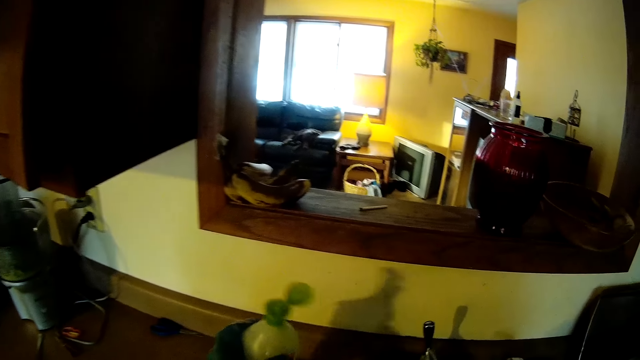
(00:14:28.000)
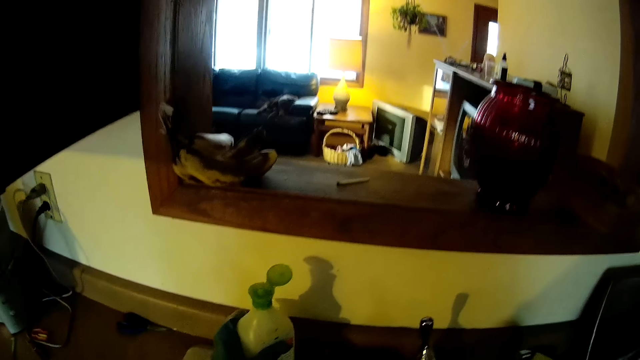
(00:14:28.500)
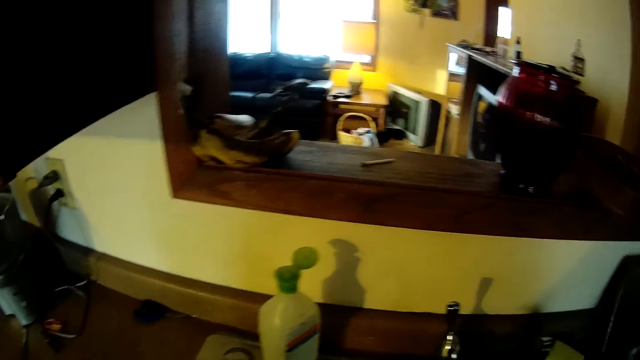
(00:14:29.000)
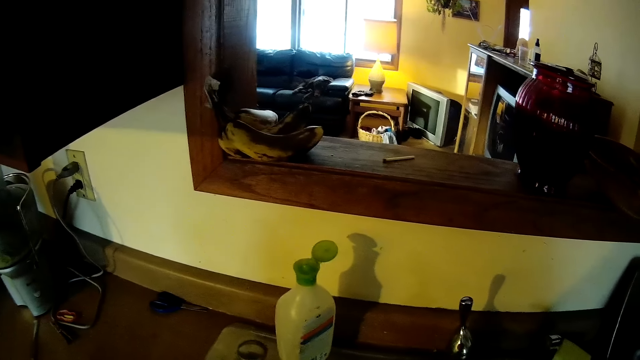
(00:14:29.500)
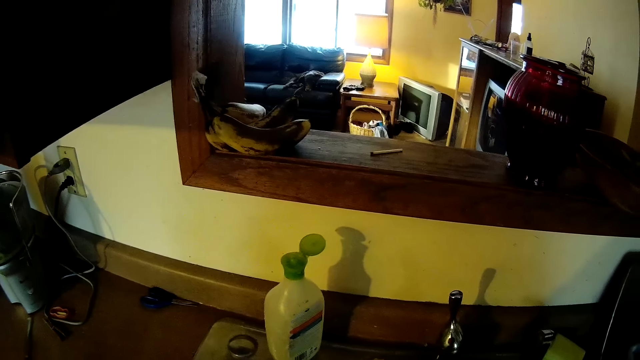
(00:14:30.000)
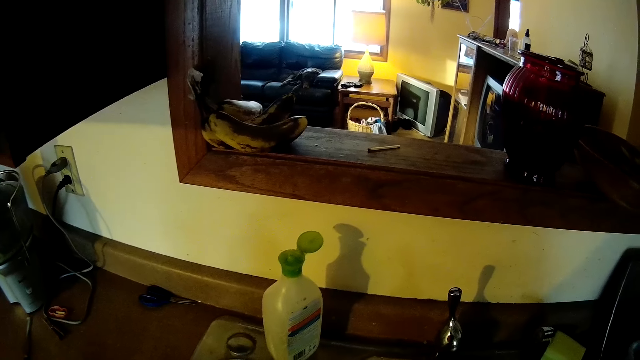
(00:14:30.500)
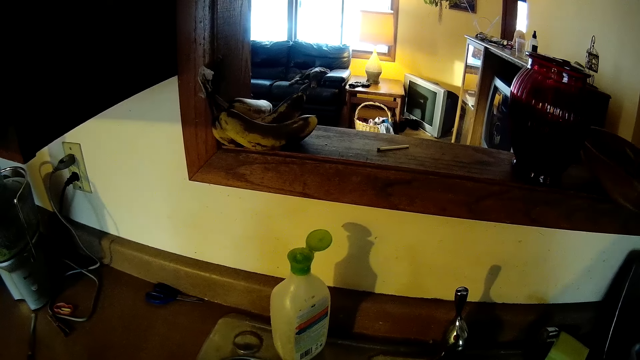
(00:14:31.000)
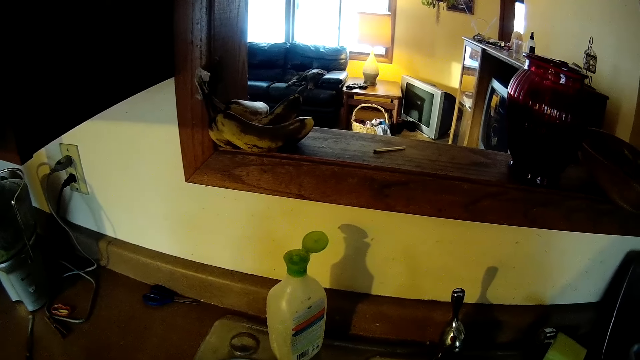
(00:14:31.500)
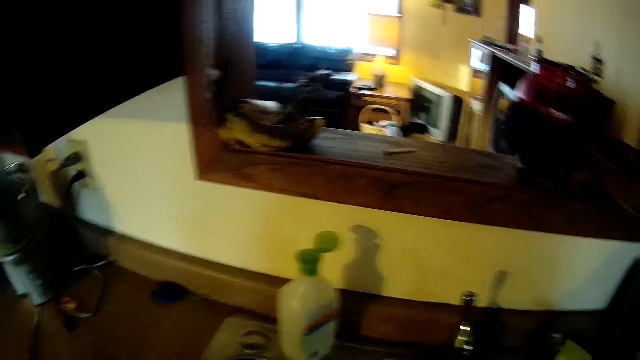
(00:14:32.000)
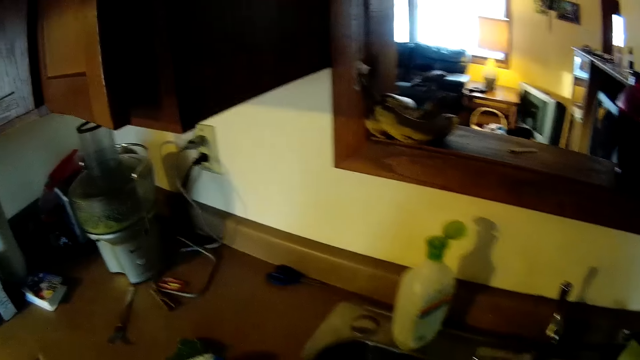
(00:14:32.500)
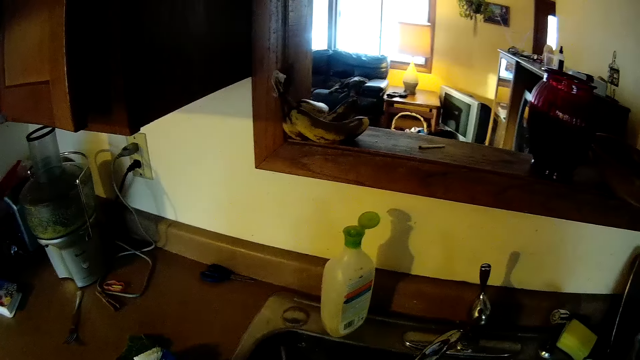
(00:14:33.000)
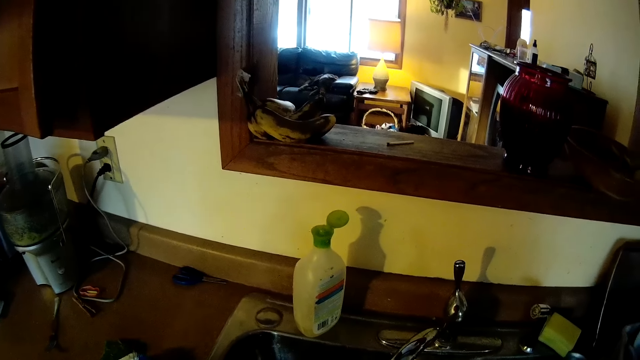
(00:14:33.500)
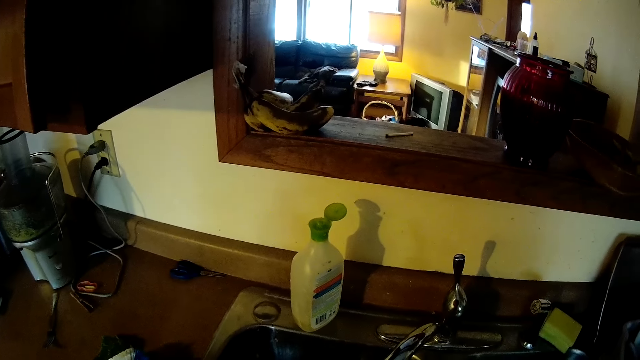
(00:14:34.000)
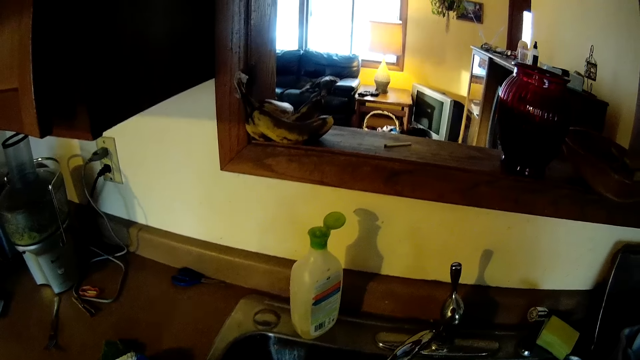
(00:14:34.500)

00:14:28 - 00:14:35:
The camera wearer drops the bottle of liquid soap on the sink top with his left hand. He looks around.

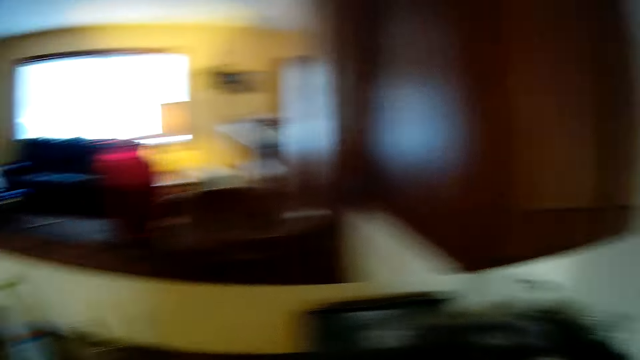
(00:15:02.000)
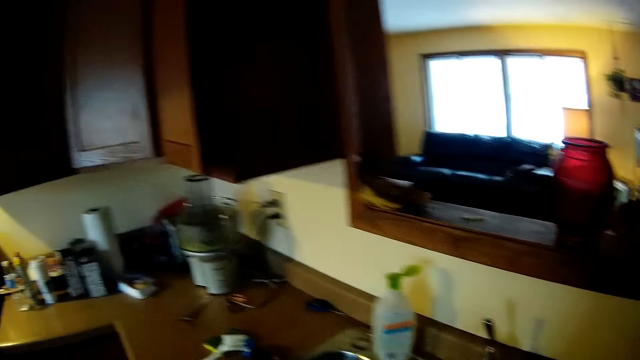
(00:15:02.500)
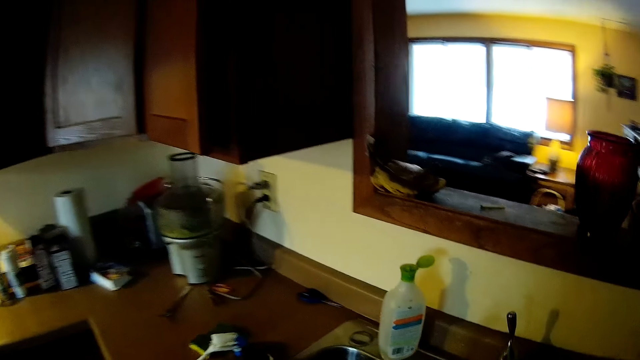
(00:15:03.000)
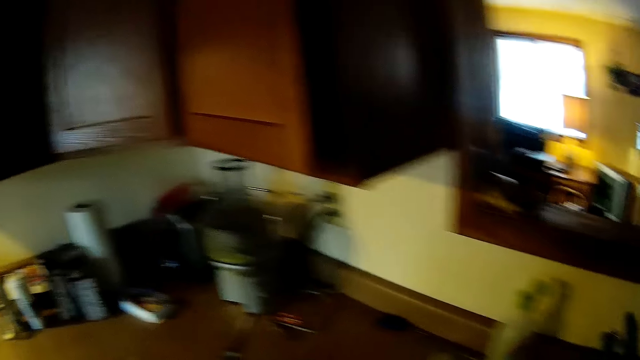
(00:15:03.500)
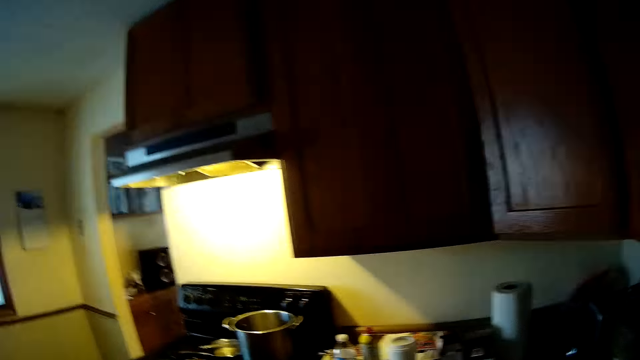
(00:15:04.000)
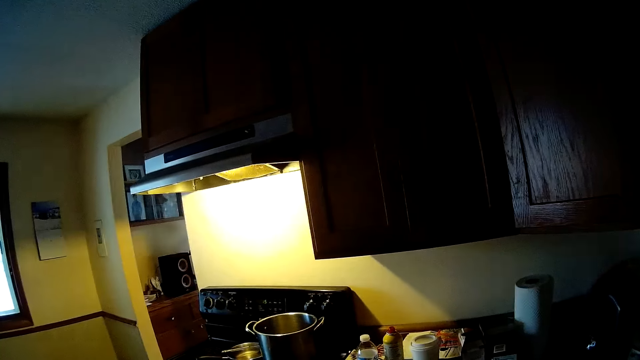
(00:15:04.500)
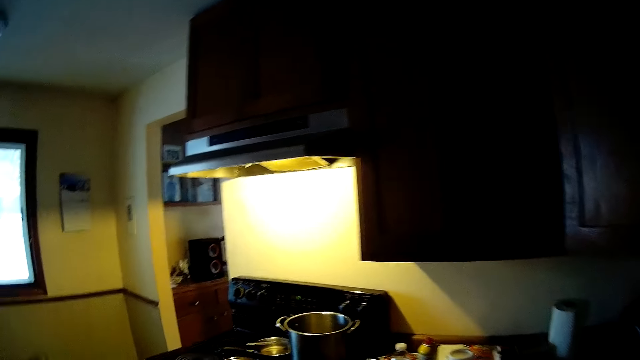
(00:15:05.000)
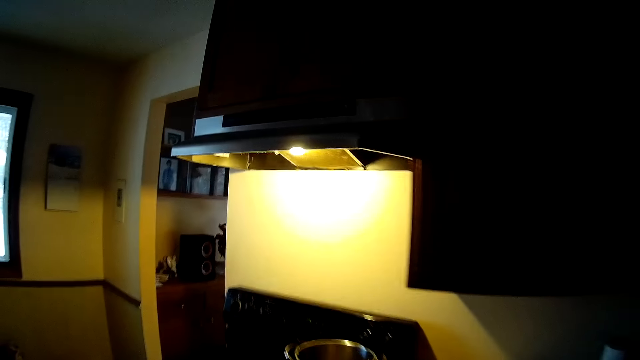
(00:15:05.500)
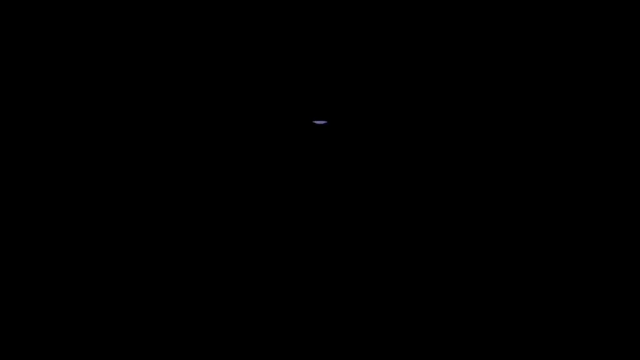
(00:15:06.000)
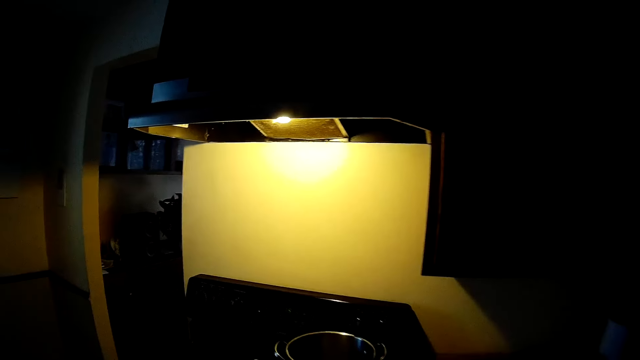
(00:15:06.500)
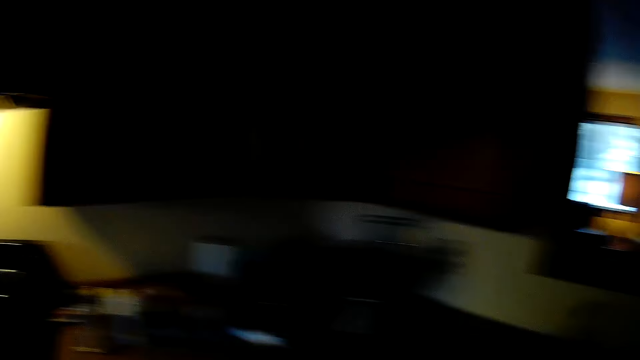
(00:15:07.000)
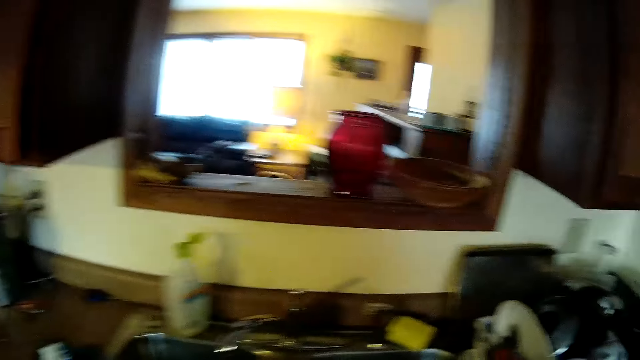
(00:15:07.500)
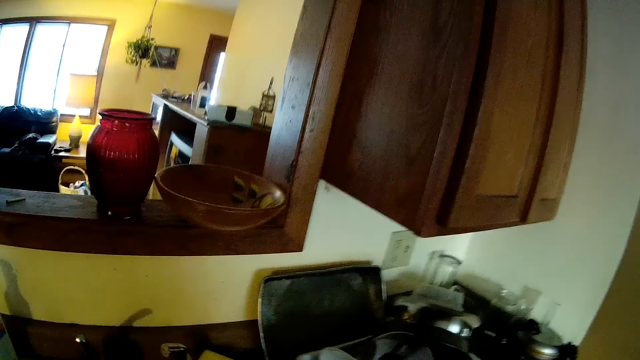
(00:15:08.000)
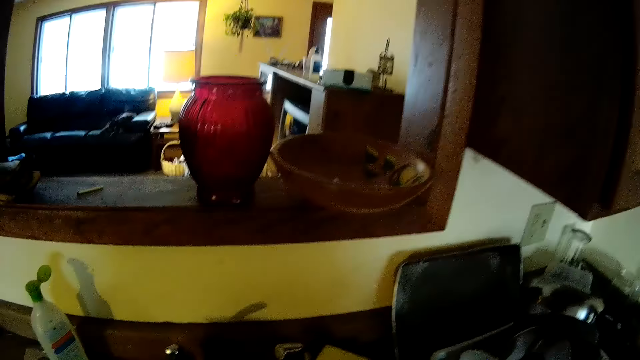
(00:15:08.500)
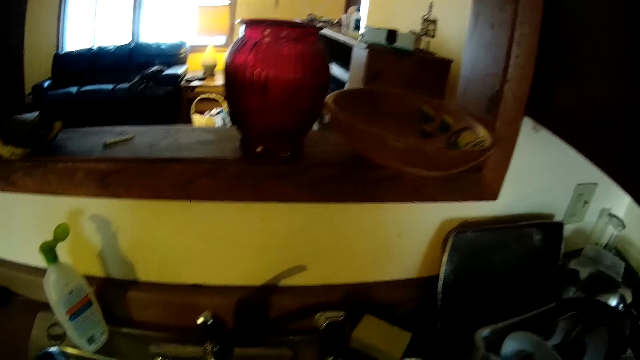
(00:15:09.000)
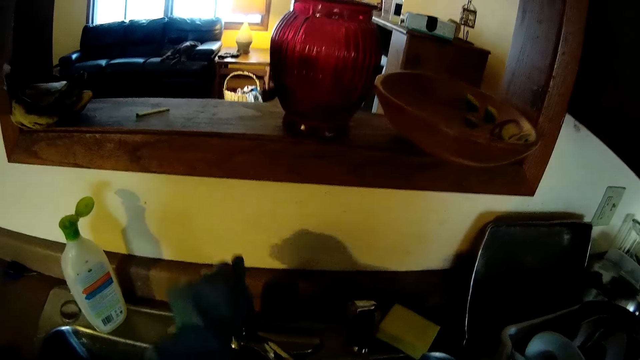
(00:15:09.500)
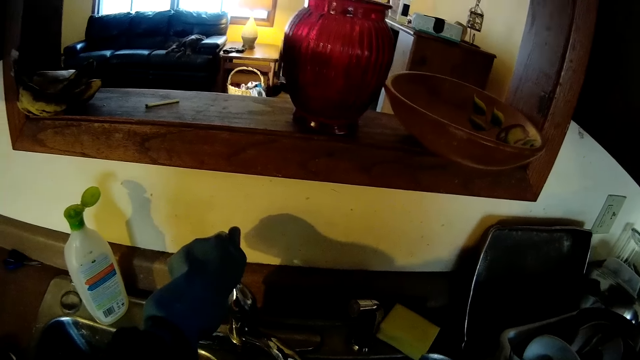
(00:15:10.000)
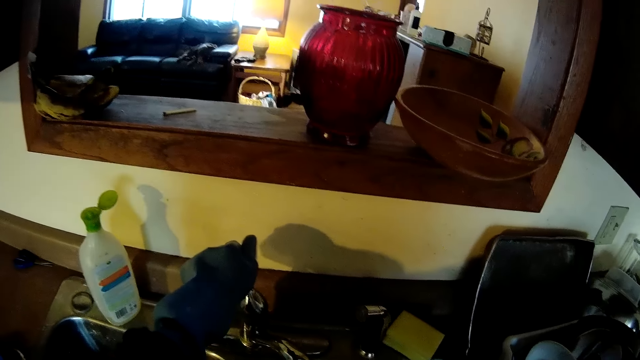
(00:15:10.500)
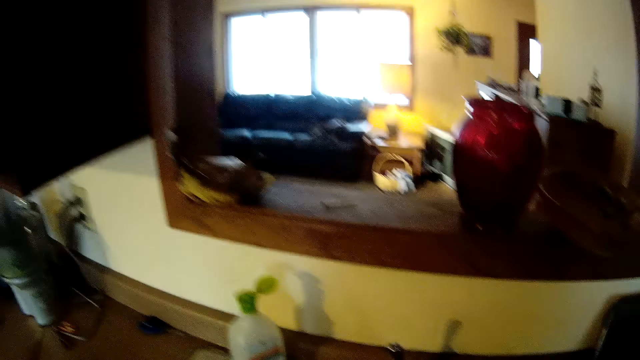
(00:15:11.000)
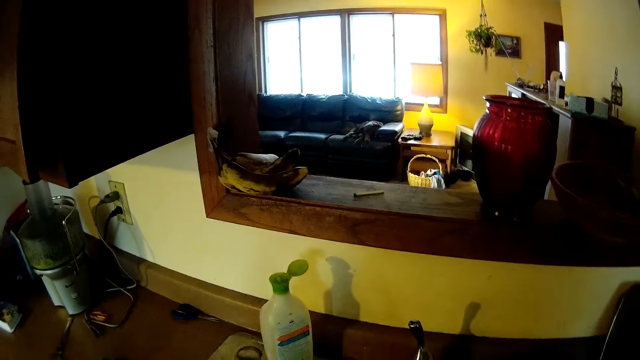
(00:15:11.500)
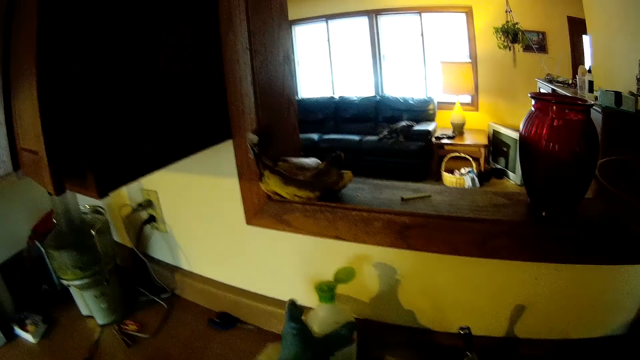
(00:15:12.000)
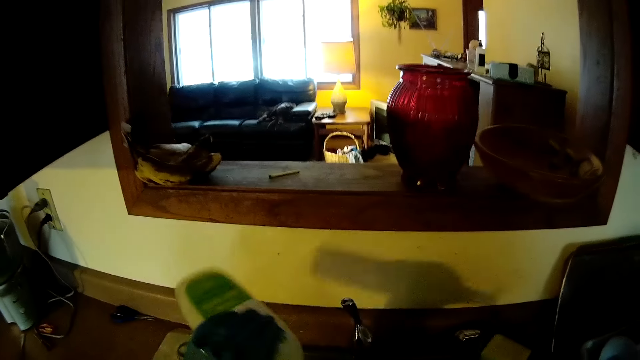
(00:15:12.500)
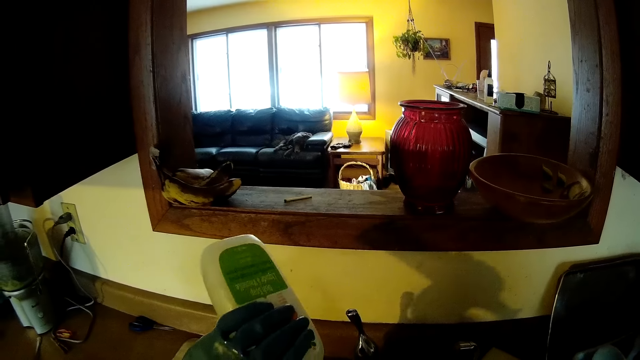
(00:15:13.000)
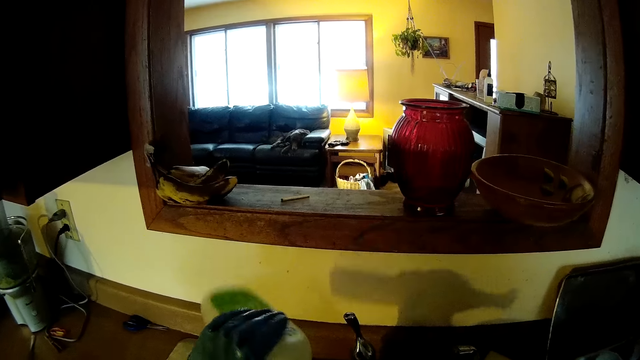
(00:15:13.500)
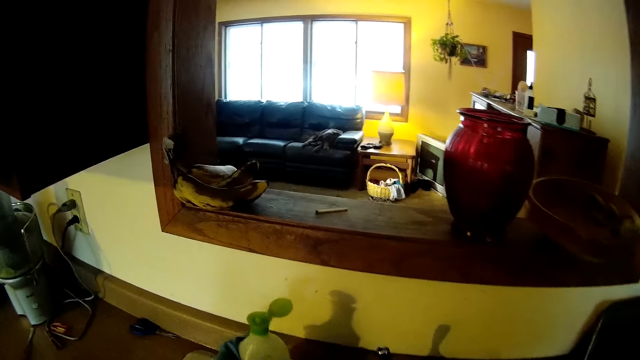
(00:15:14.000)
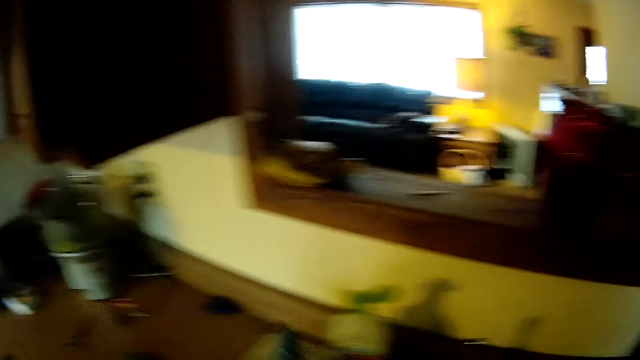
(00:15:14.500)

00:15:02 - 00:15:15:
The camera wearer walks in the room. He turns on a sink's tap with his left hand. He picks up a bottle of liquid soap from the sink top with his left hand. He drops the bottle of liquid soap on the sink top with his left hand.
